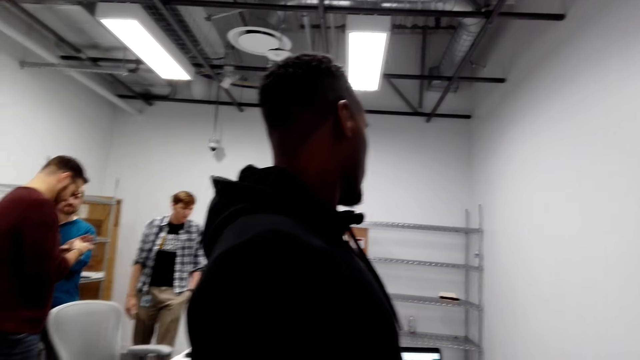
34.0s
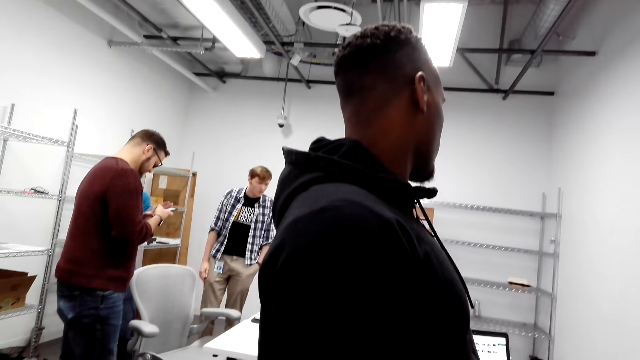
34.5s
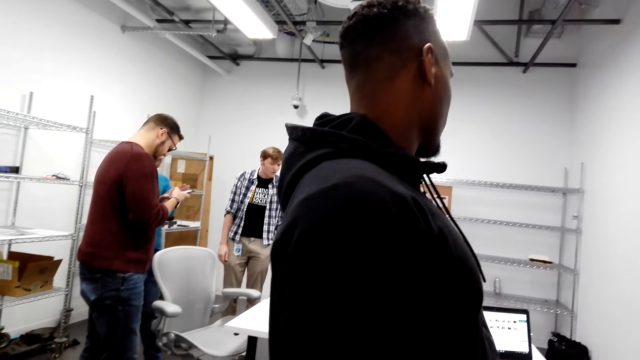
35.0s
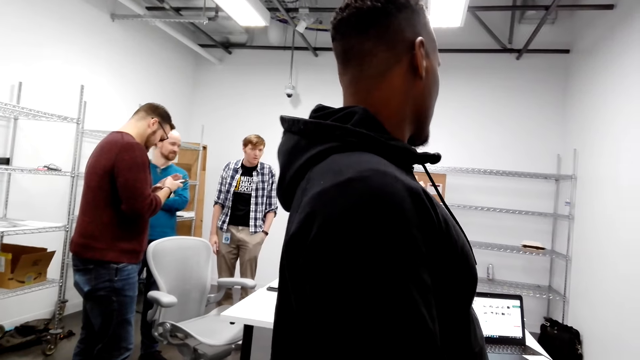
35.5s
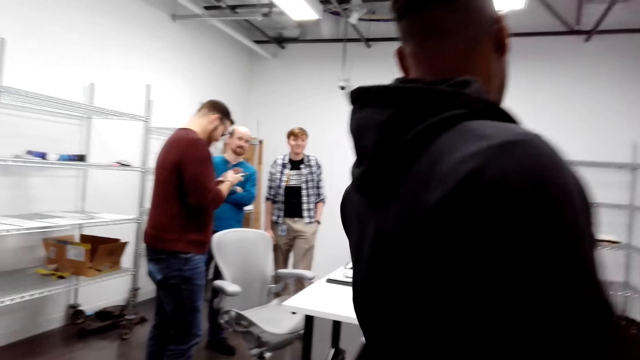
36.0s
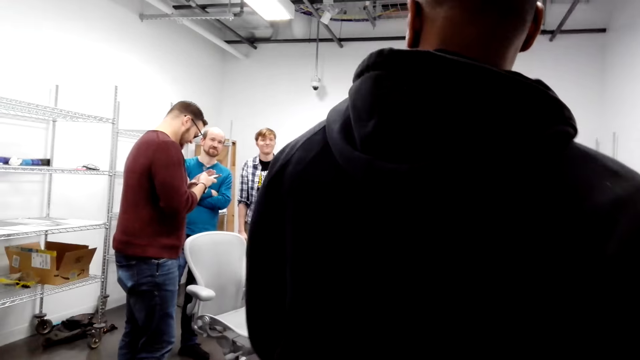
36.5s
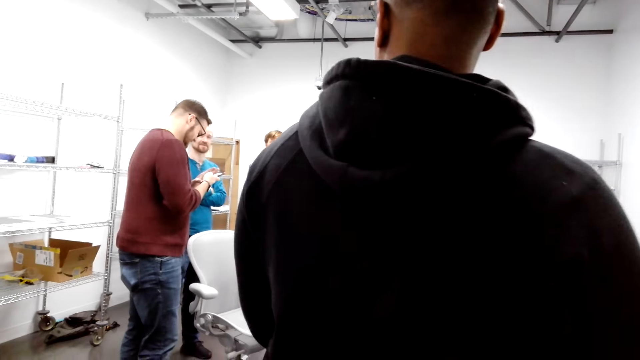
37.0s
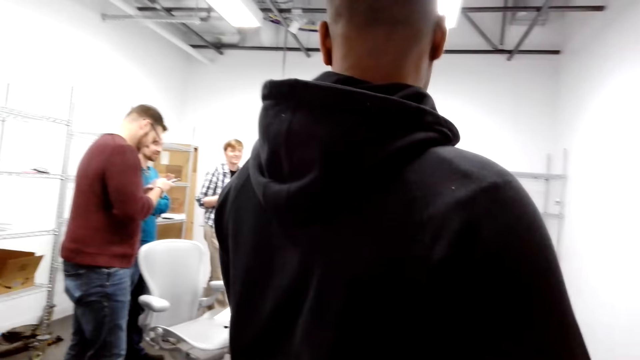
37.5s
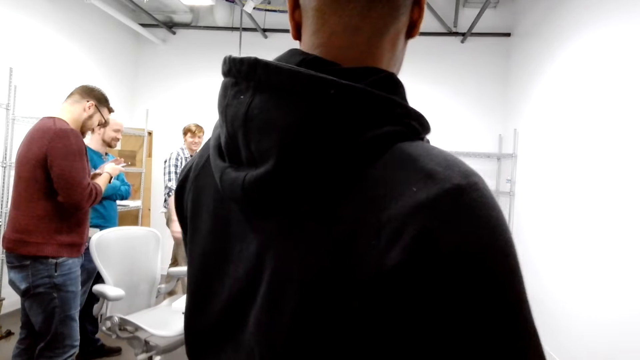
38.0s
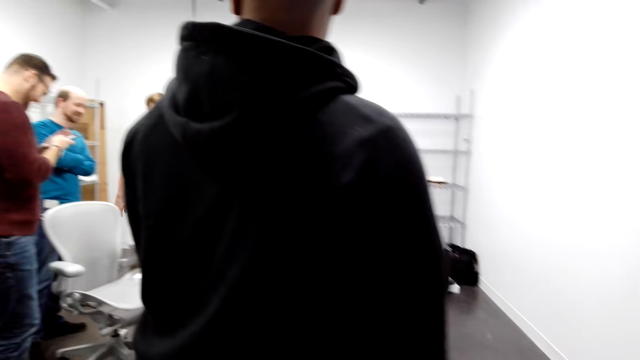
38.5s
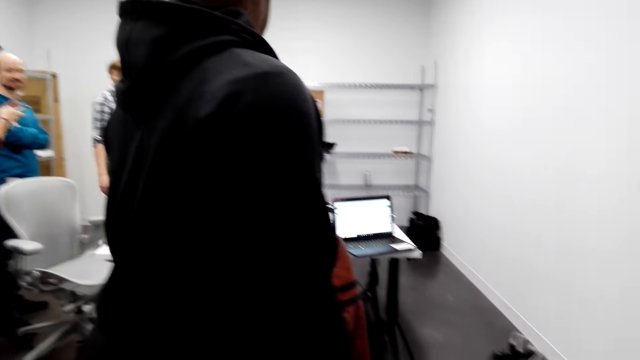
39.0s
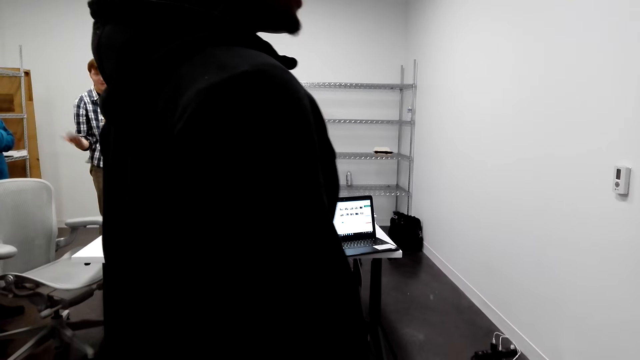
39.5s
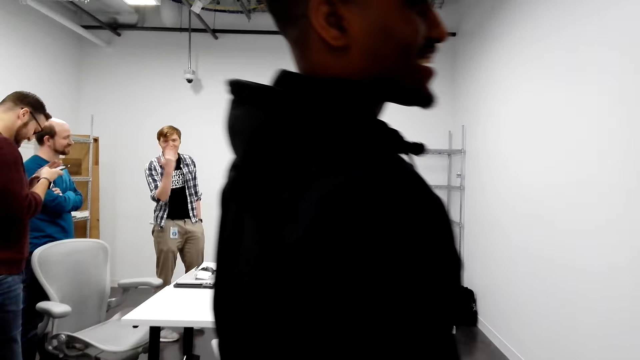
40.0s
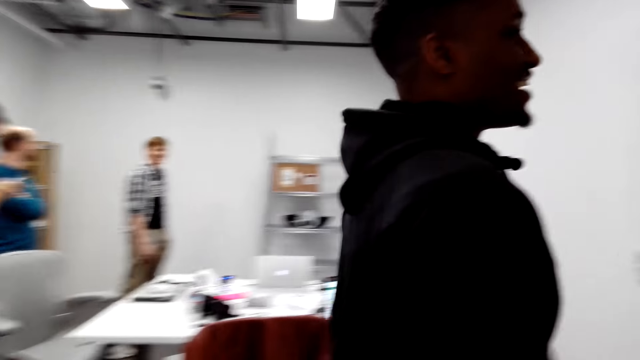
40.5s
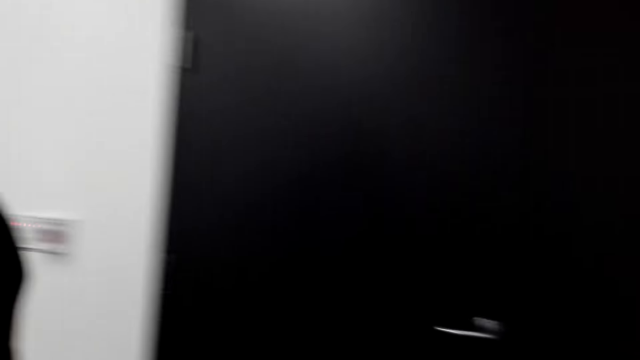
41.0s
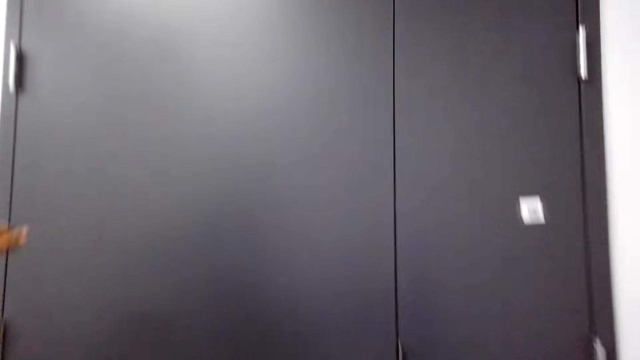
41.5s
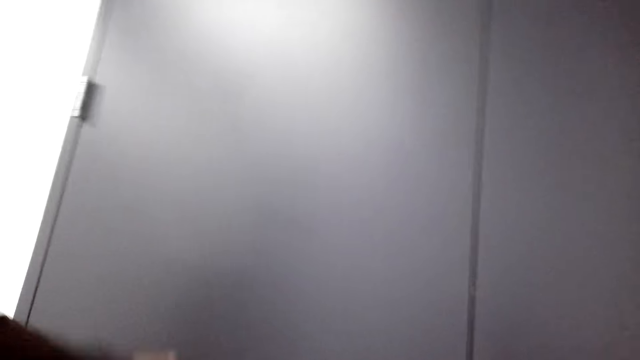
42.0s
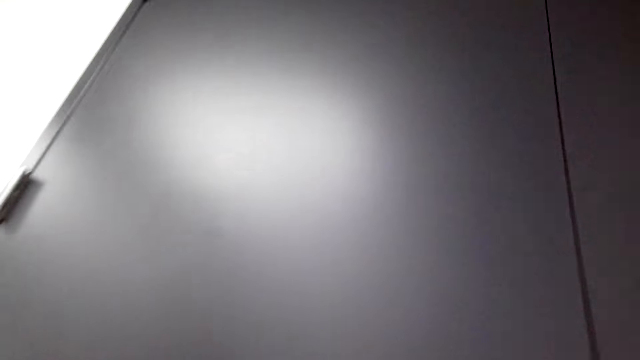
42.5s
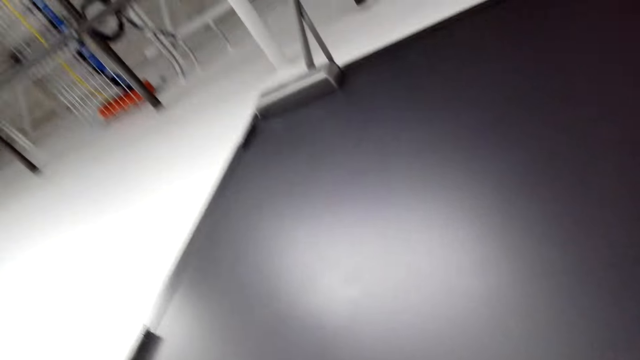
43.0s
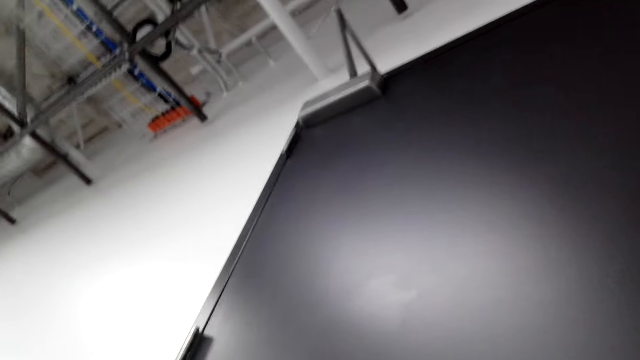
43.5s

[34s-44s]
A person talks.

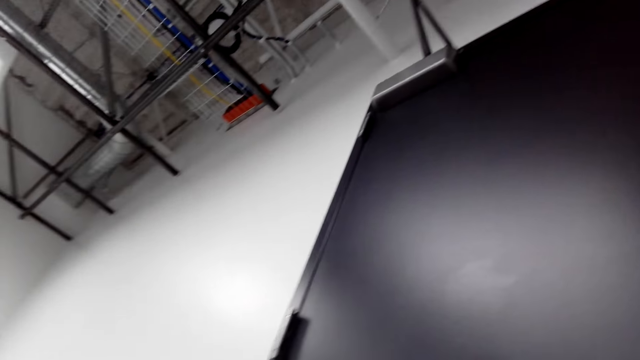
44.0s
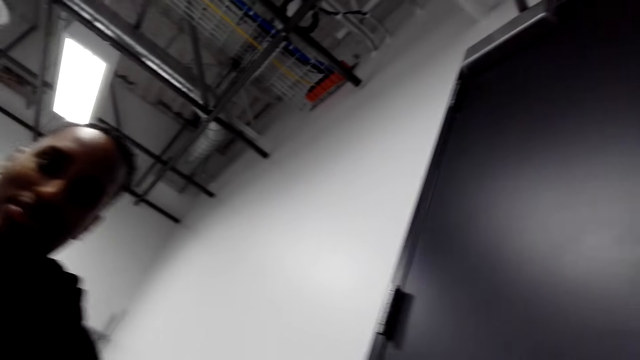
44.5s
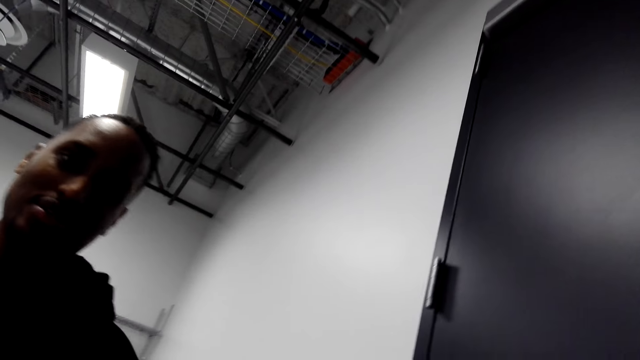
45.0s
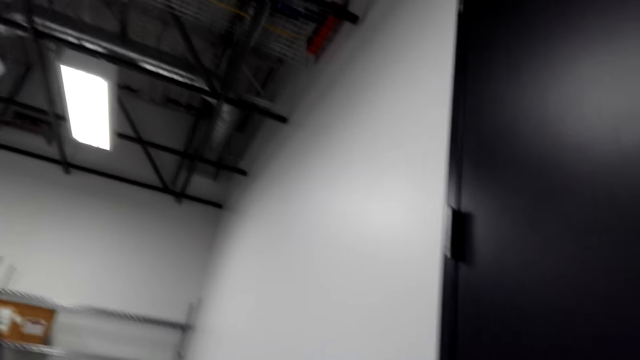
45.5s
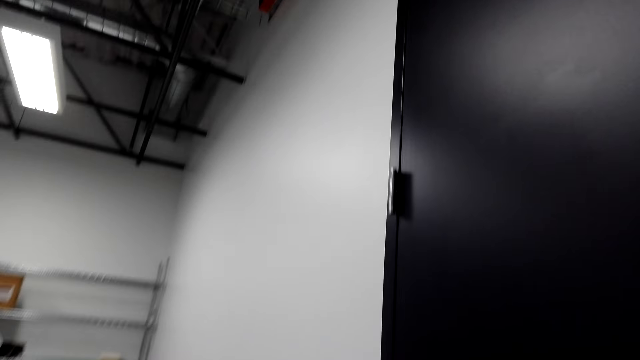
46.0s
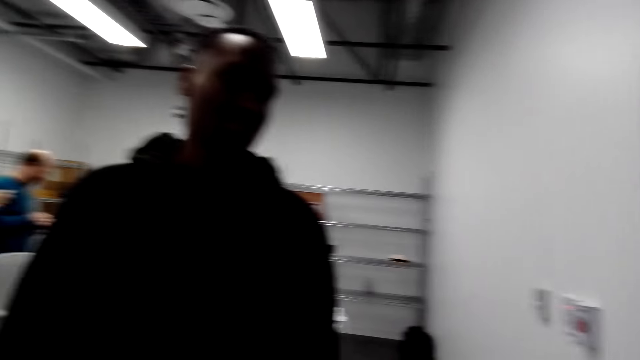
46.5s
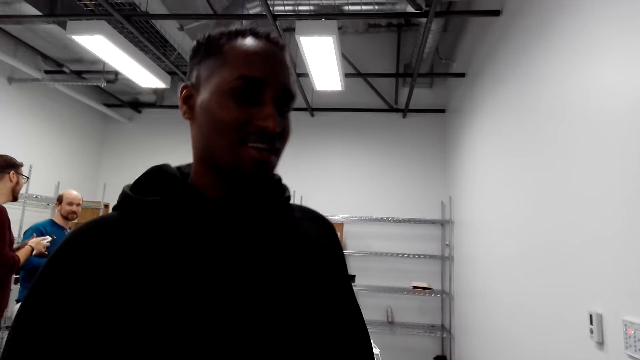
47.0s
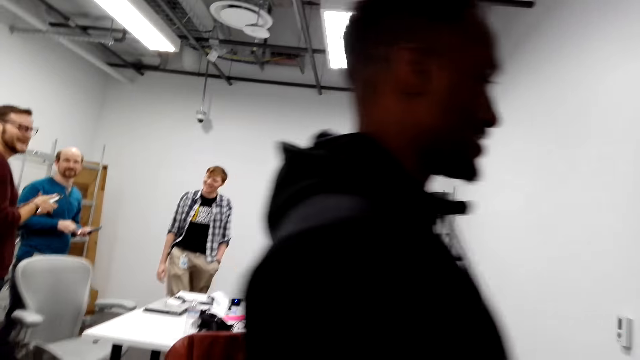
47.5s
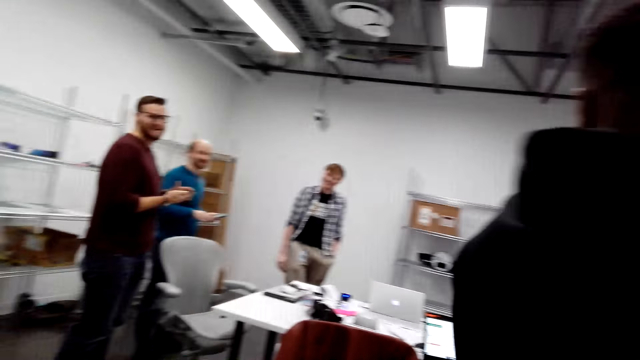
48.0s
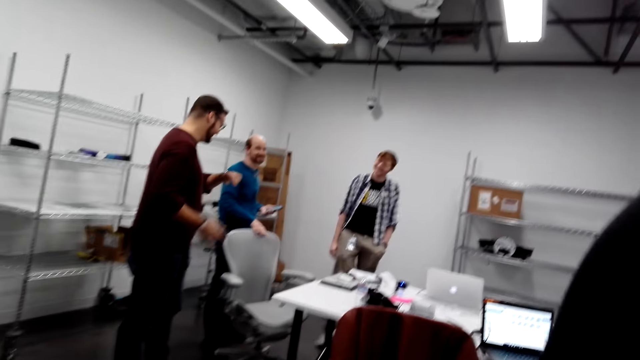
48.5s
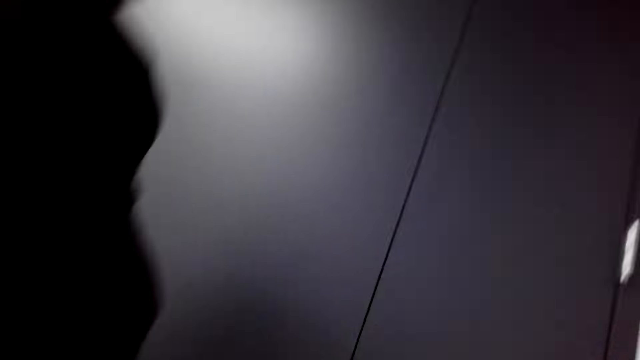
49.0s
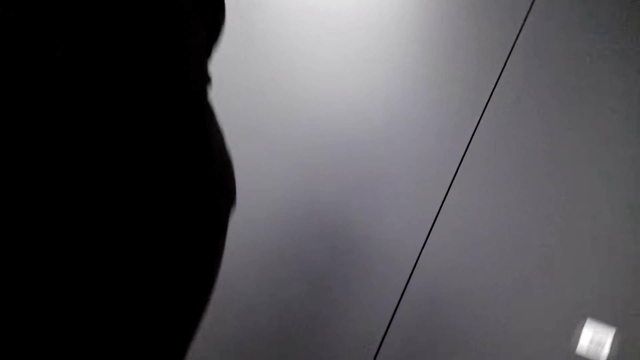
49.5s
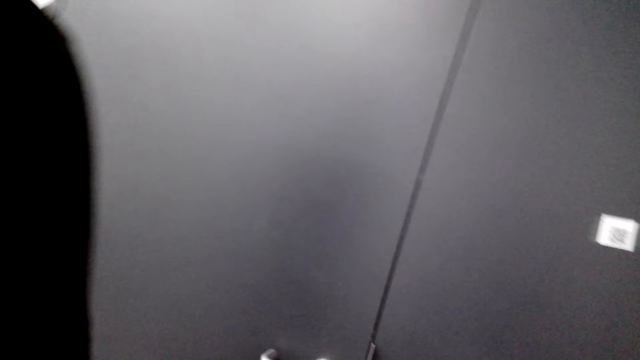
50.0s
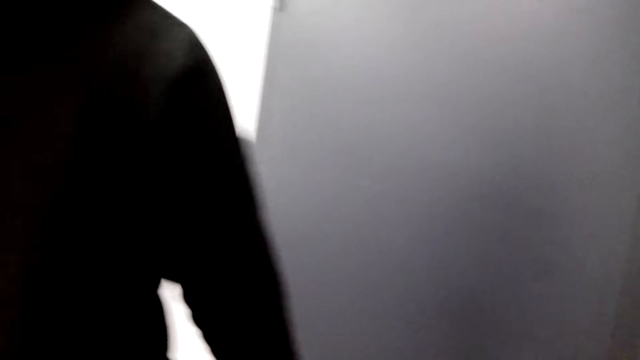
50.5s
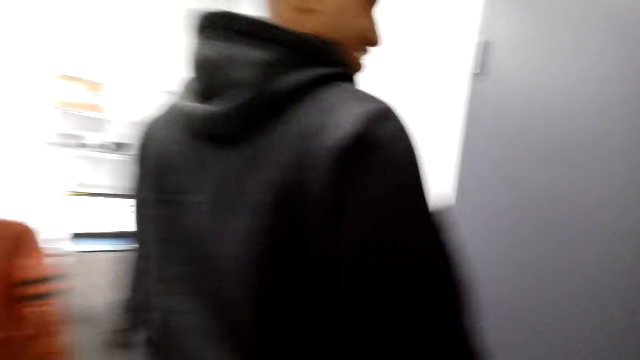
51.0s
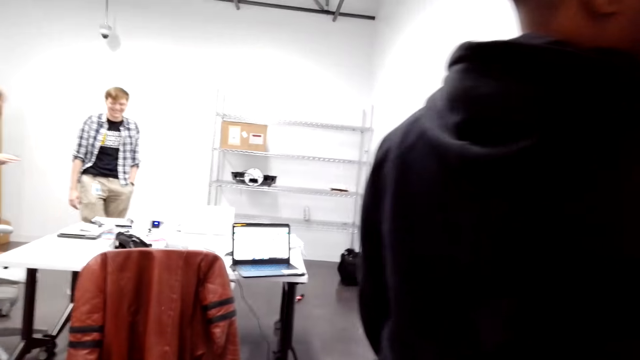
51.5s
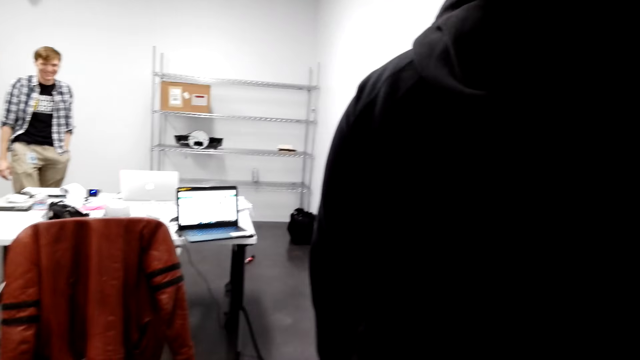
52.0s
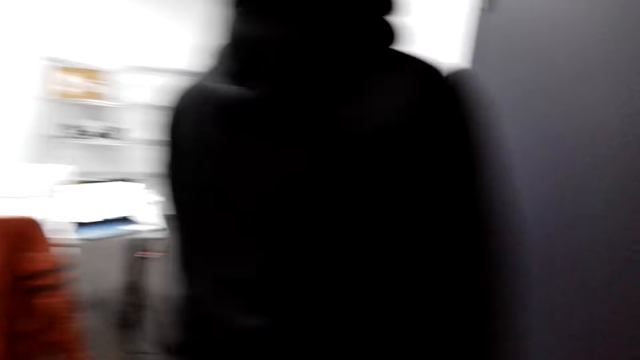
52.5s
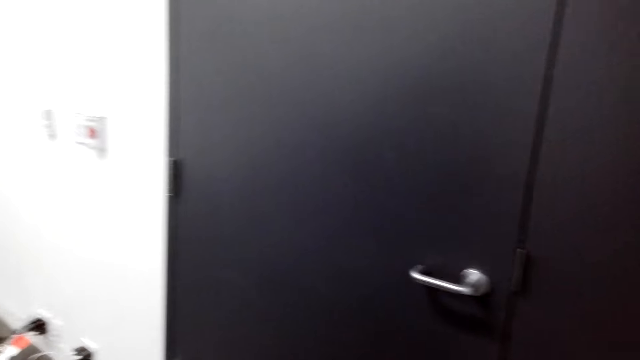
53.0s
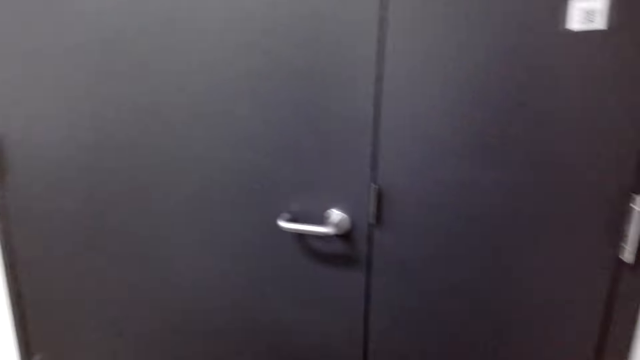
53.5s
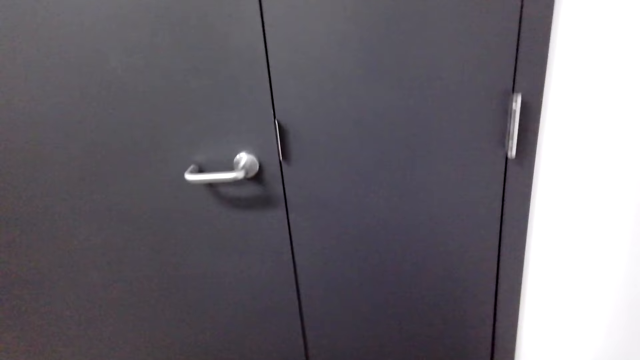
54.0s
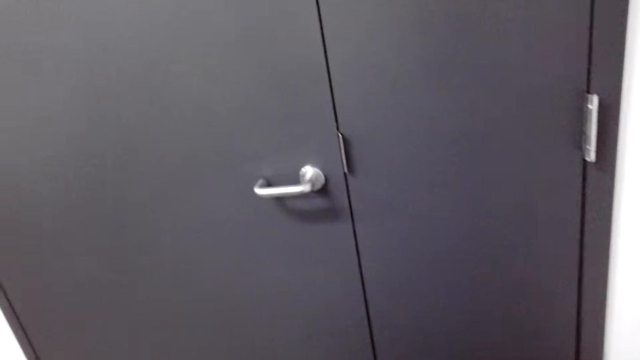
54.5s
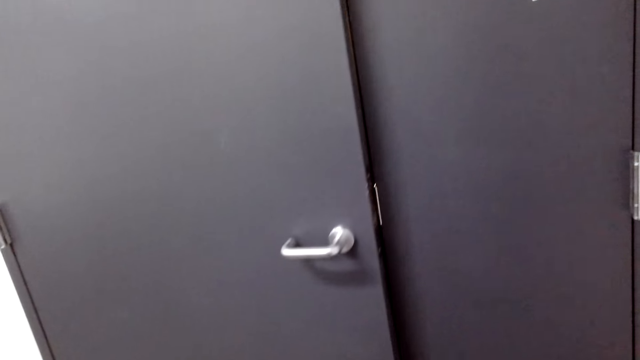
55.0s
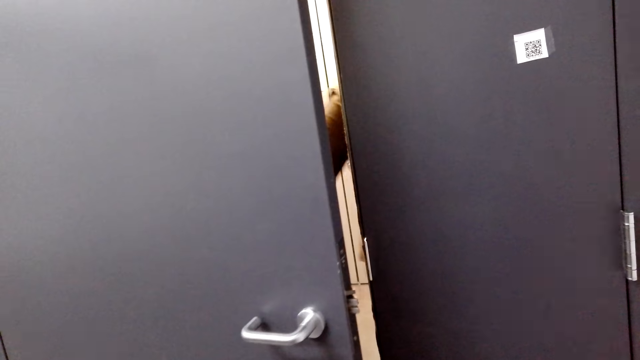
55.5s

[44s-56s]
The camera wearer laughs.
